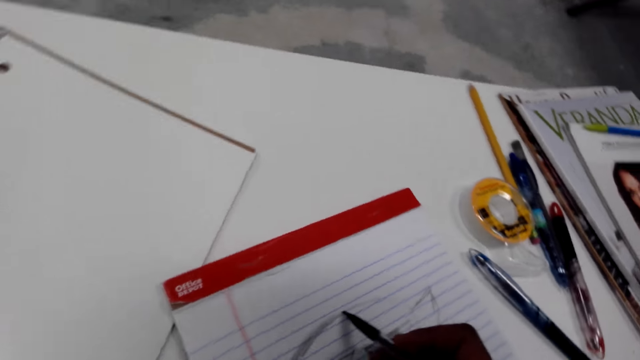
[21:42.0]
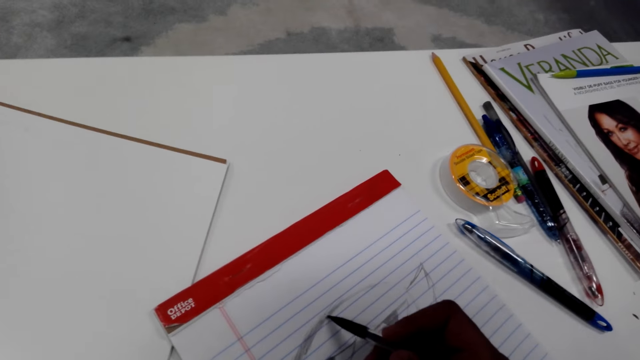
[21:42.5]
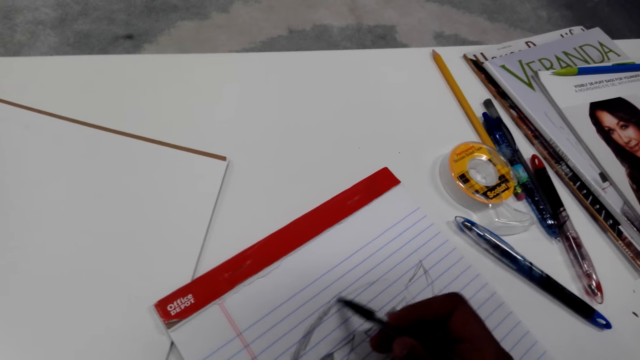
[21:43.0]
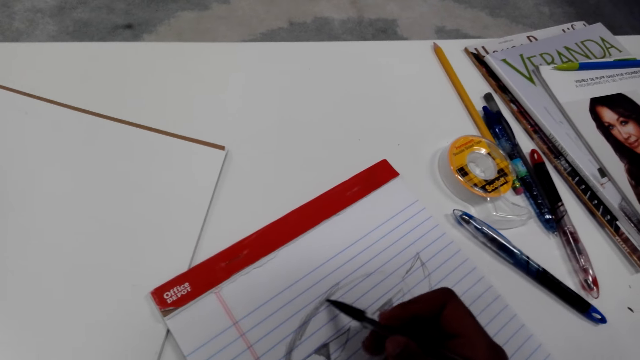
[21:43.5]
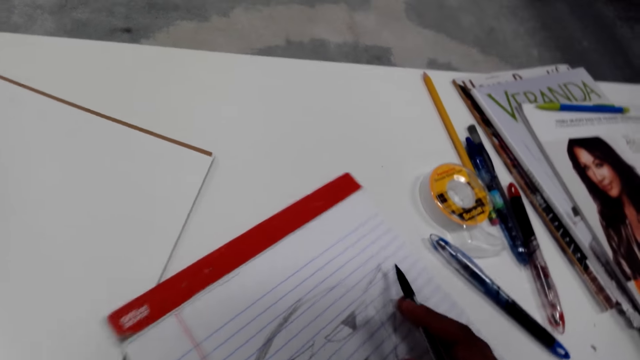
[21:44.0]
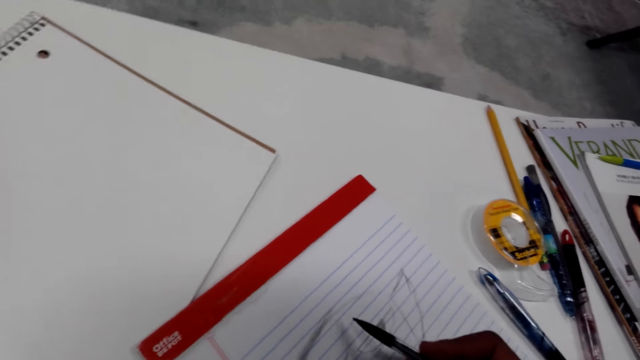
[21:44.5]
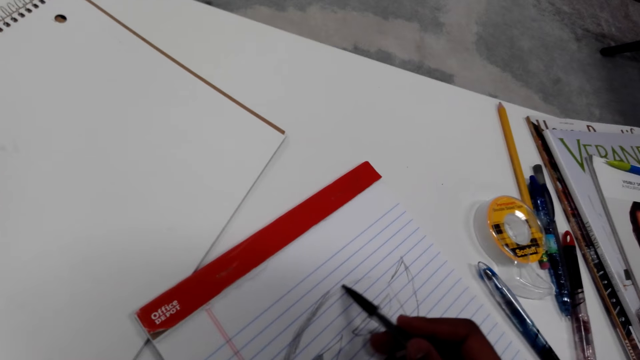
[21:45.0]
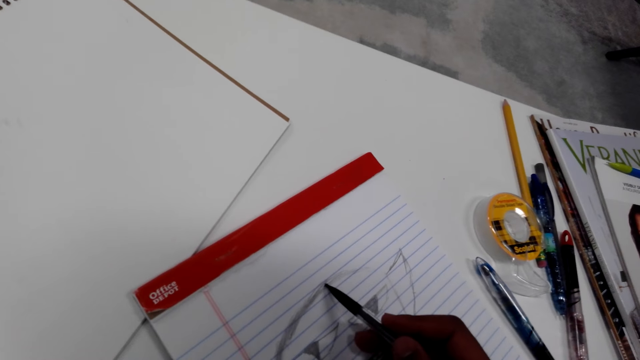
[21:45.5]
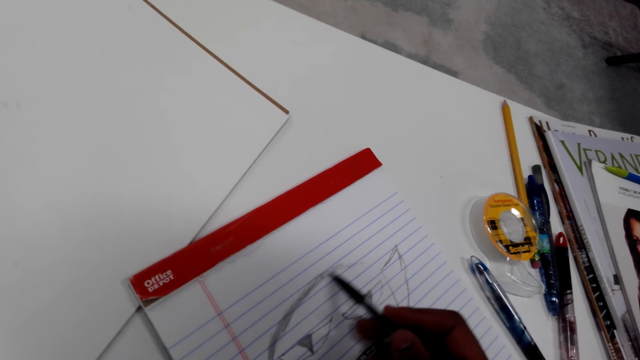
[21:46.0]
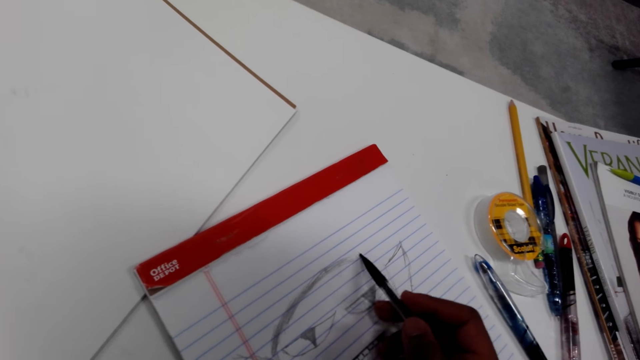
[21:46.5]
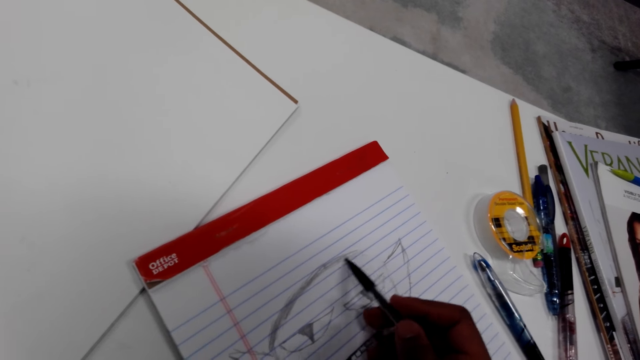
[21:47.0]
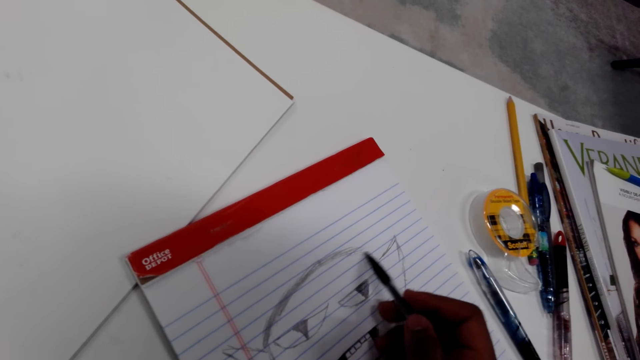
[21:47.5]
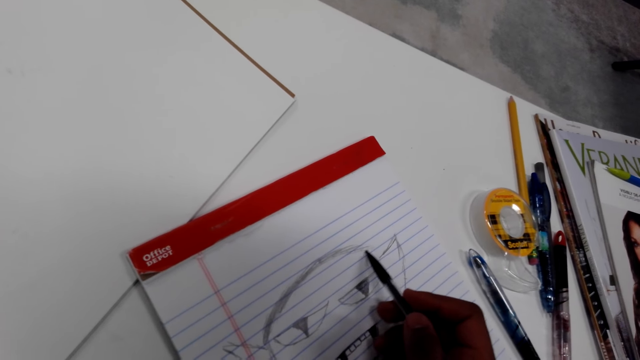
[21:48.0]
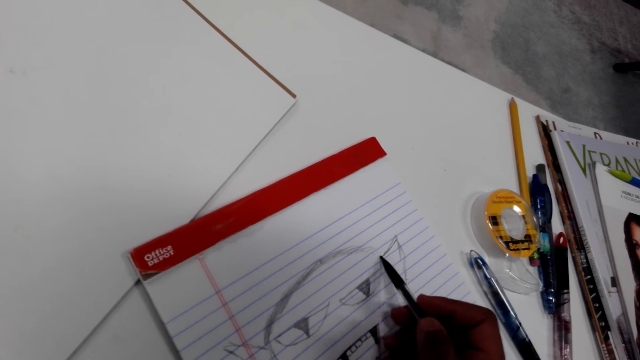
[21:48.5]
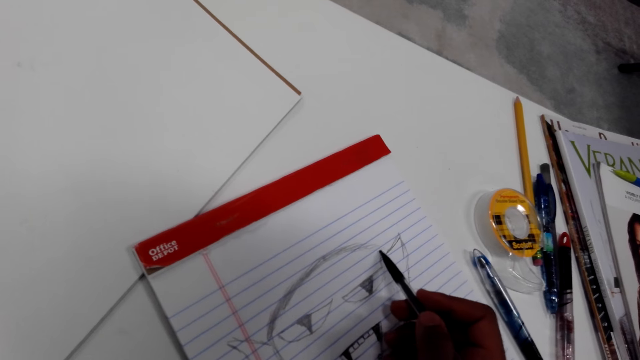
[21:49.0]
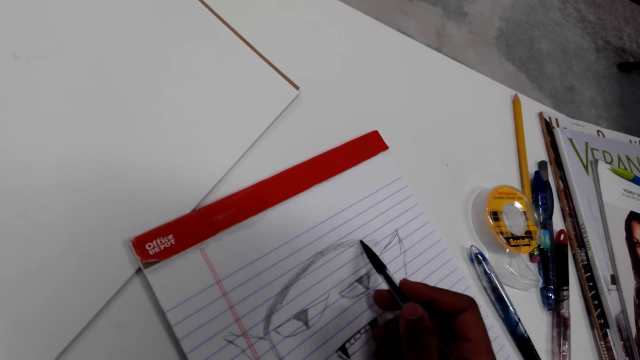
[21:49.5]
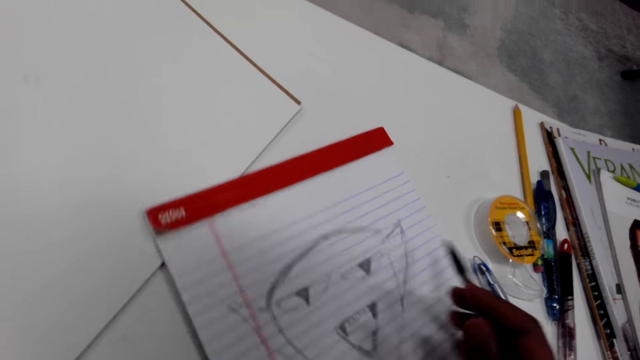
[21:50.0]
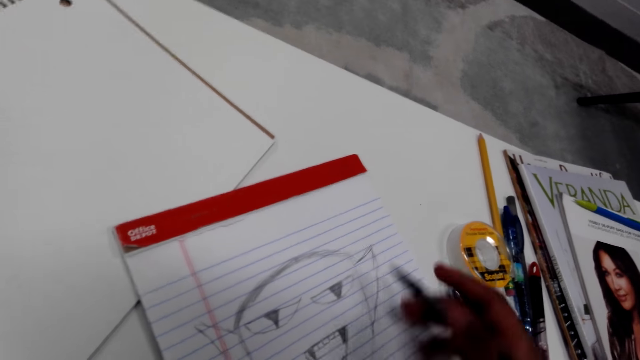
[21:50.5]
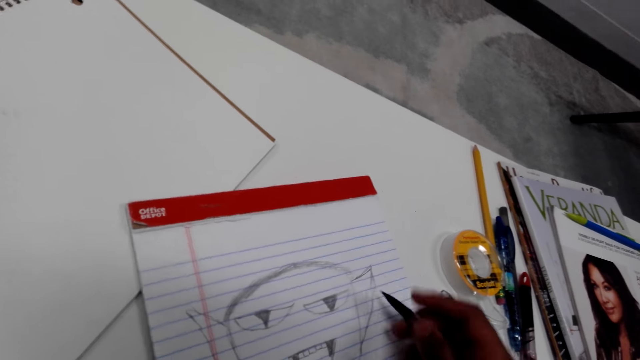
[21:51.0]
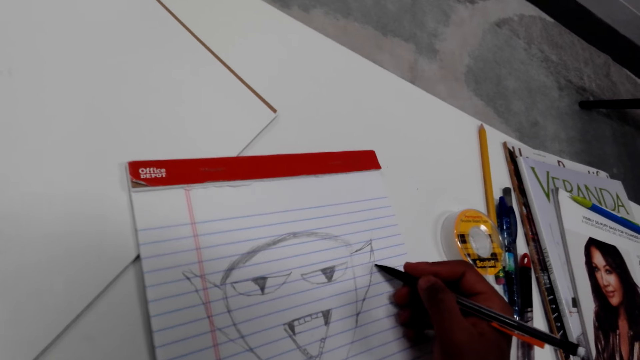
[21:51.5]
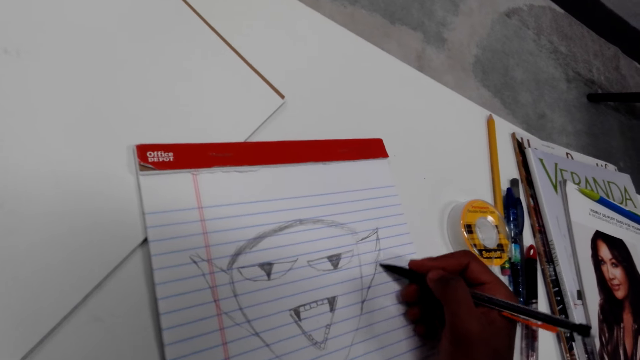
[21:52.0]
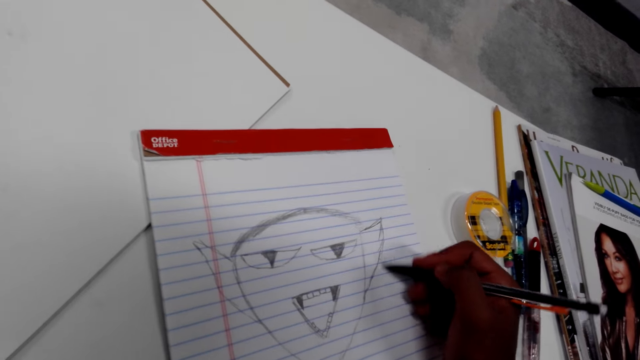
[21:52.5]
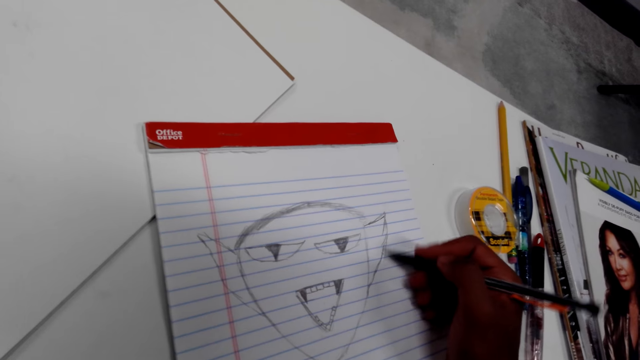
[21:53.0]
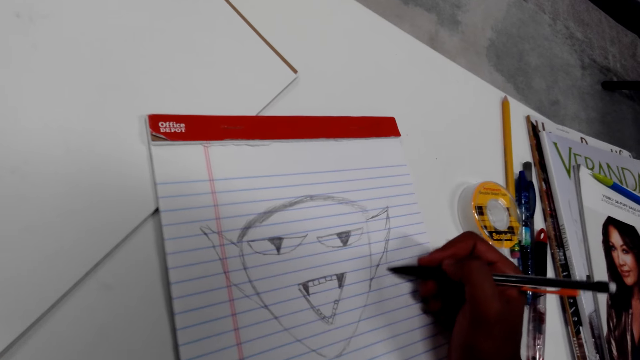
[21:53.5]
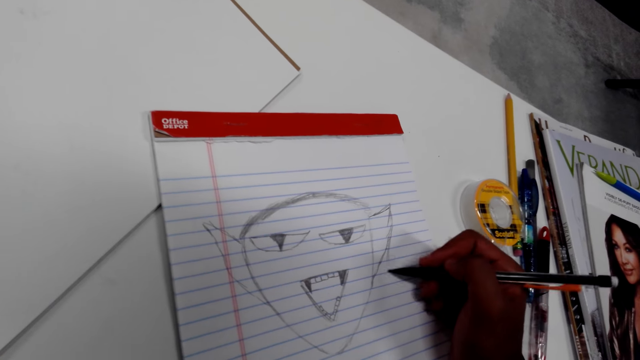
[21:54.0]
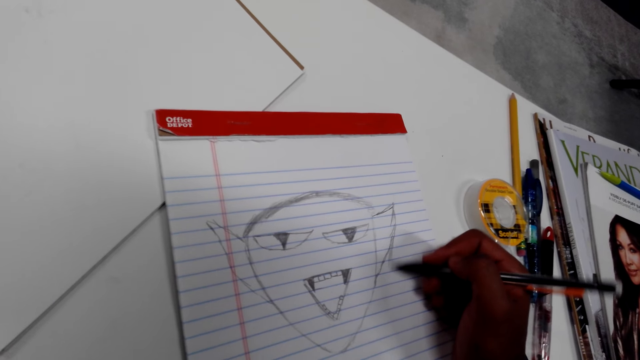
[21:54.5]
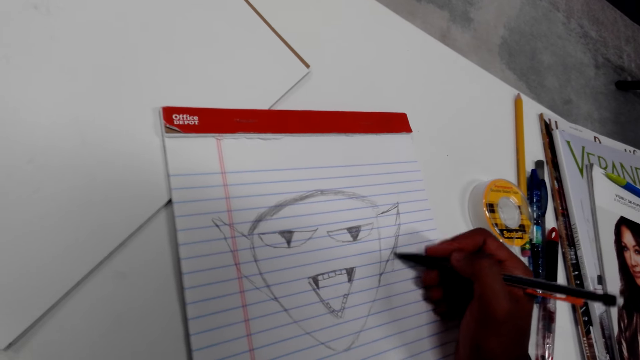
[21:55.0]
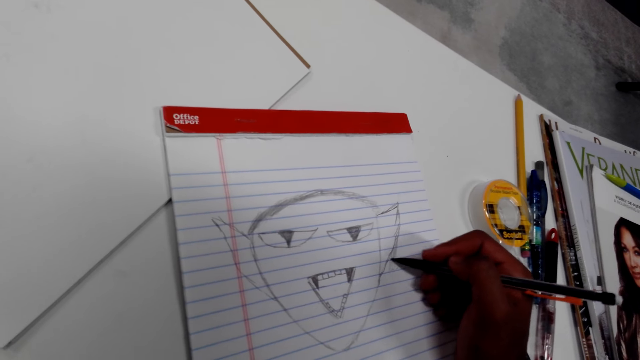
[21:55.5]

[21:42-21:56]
The camera wearer turns the paper. They draw on the paper. They turn the paper. They draw on the paper.

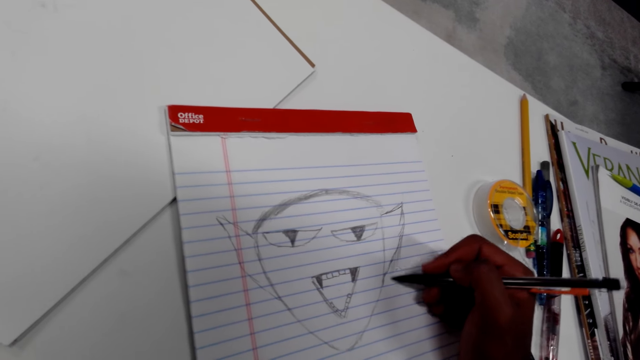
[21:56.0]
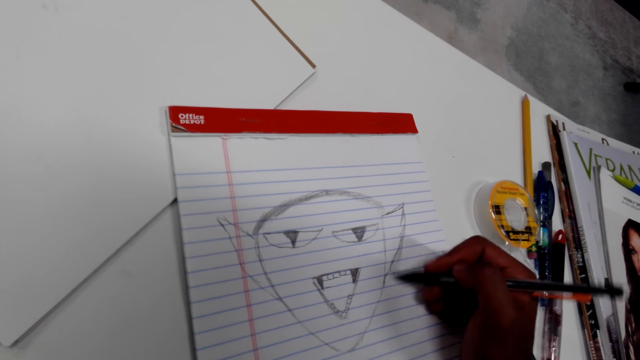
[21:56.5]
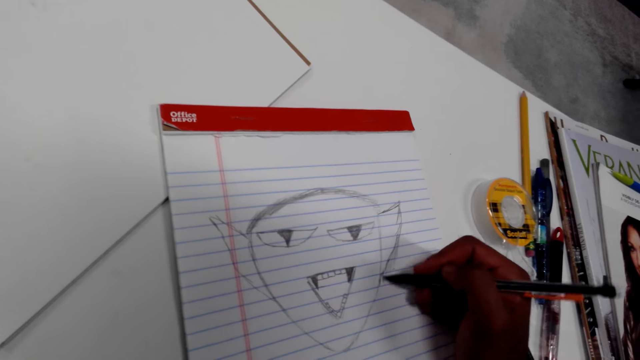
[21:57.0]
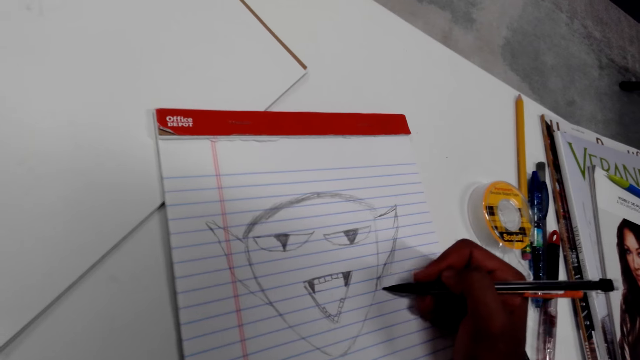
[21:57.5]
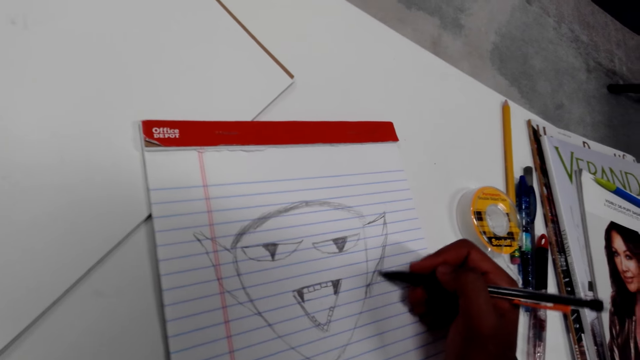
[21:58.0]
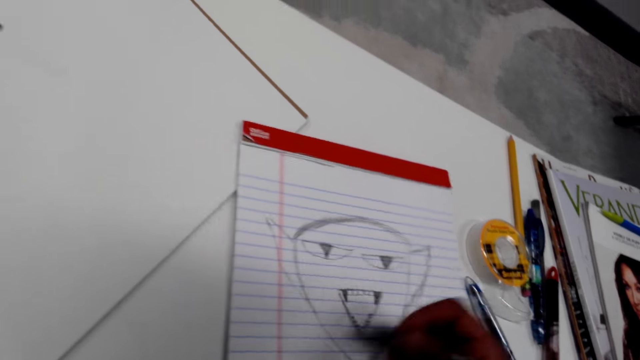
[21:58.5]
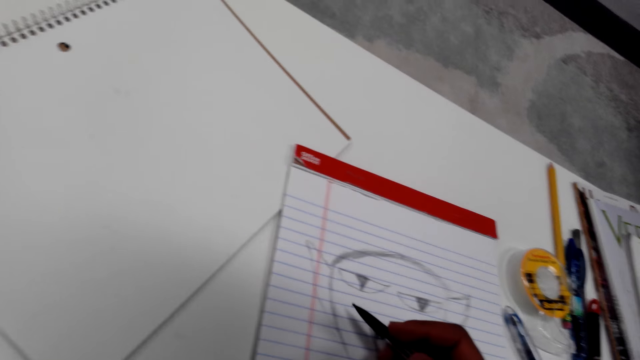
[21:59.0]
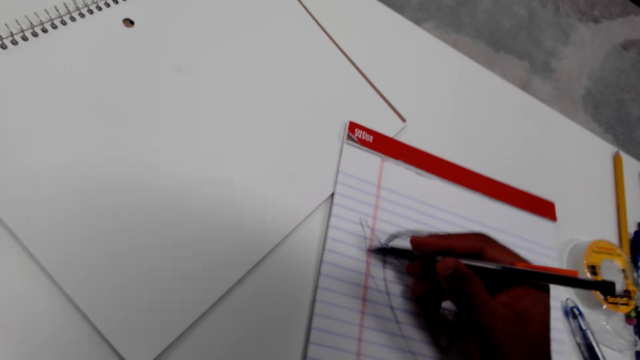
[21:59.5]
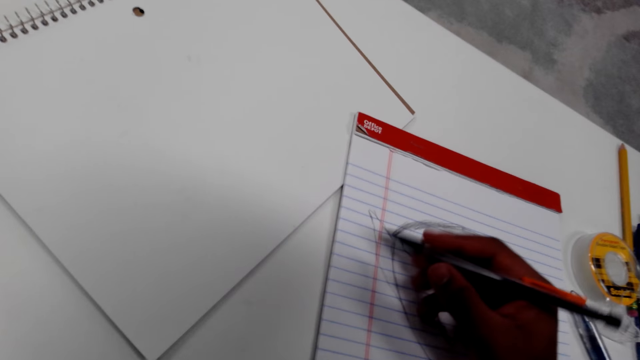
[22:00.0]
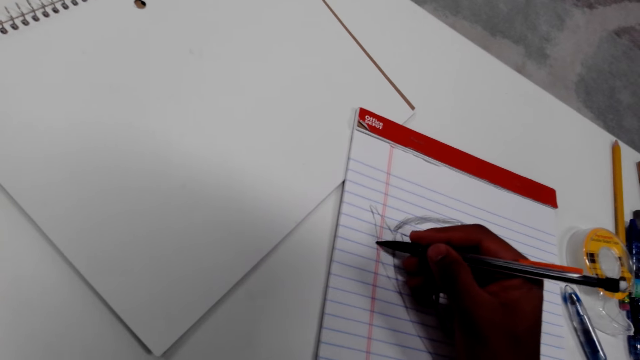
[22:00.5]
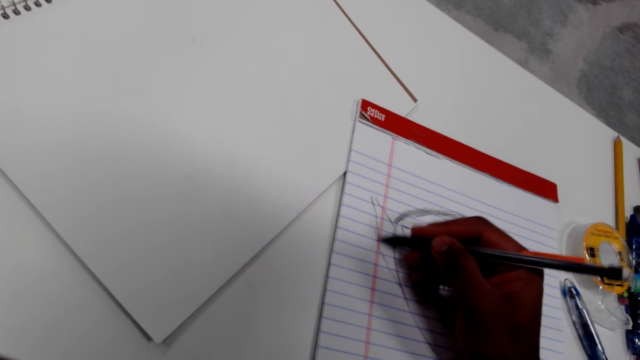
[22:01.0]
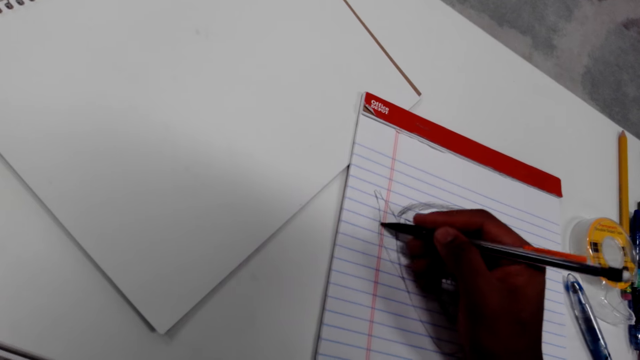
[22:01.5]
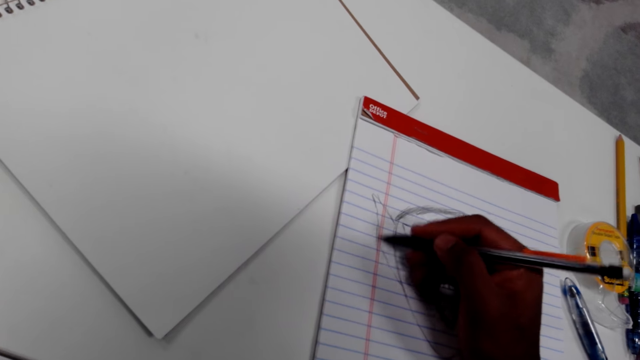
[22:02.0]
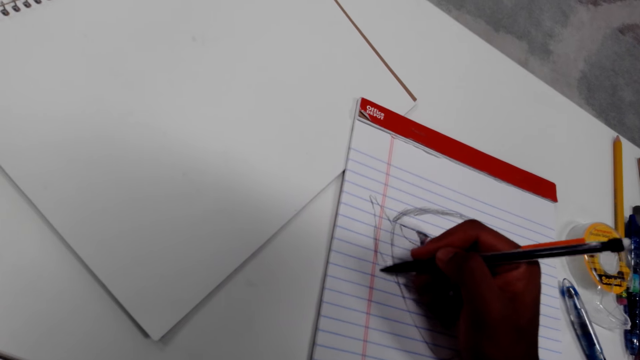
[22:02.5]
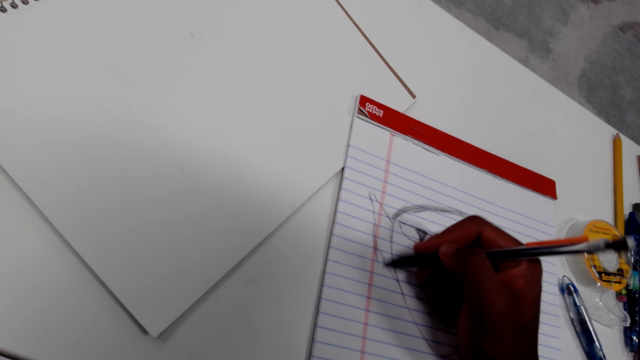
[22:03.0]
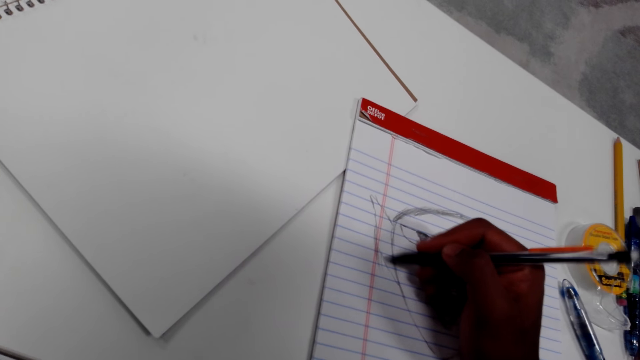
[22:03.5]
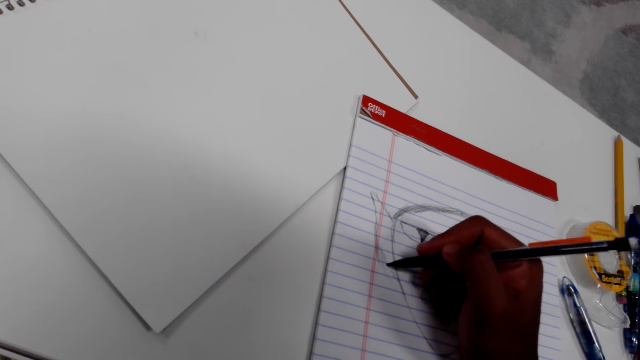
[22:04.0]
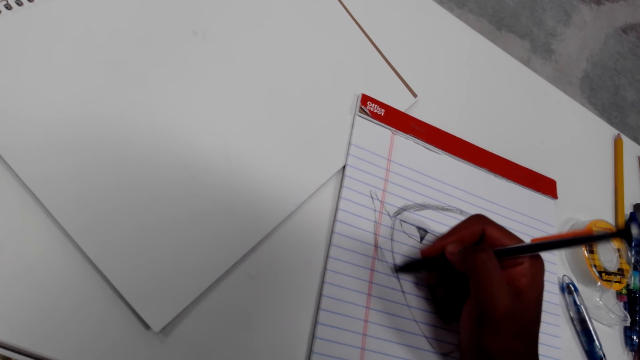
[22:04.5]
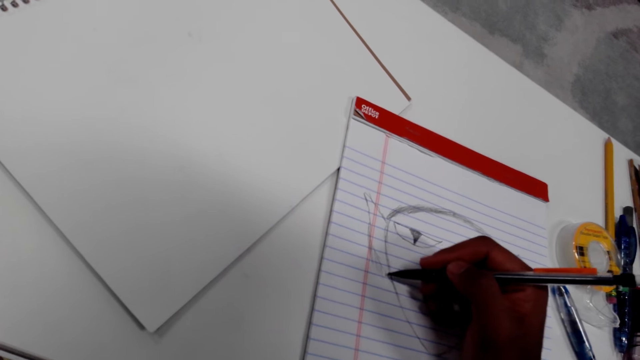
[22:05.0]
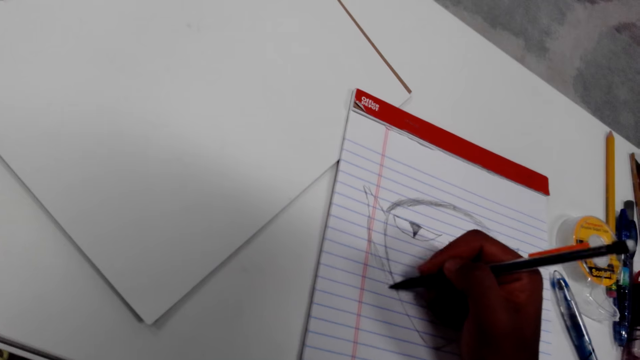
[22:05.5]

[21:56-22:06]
The camera wearer moves the paper. They draw on the paper.
